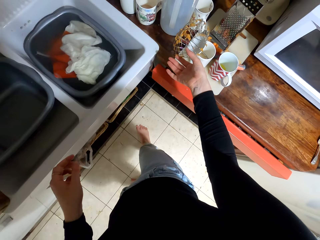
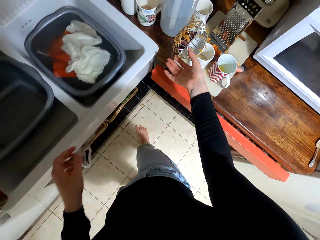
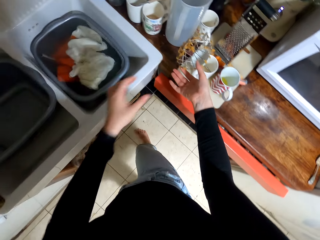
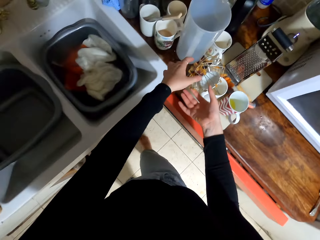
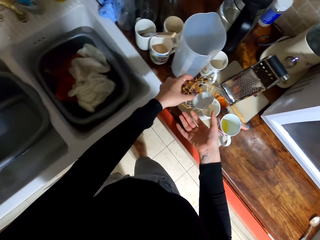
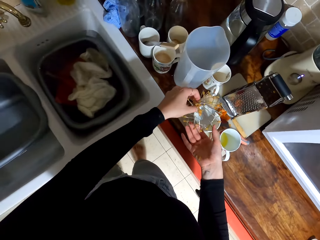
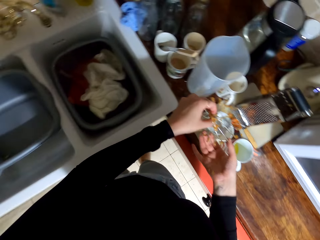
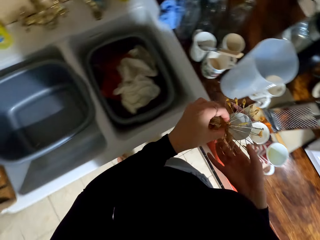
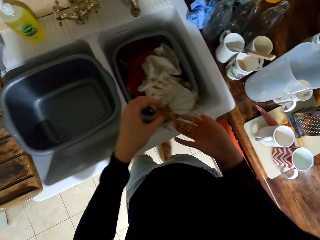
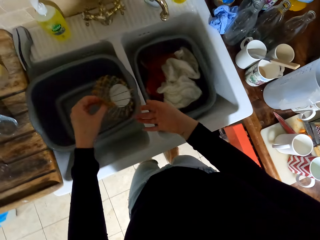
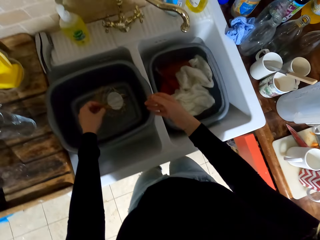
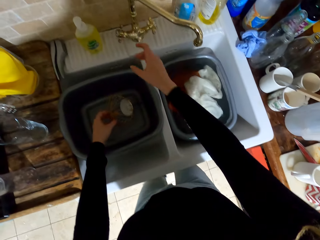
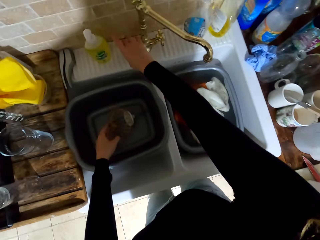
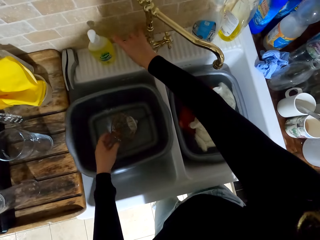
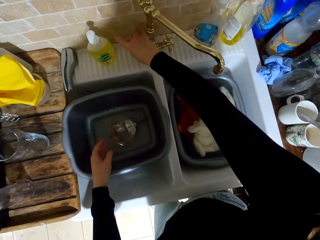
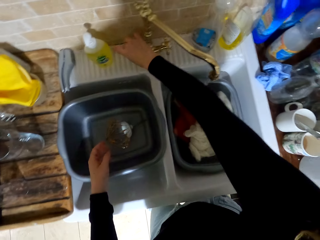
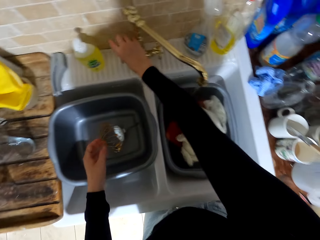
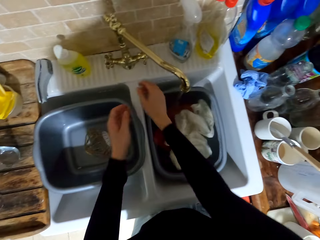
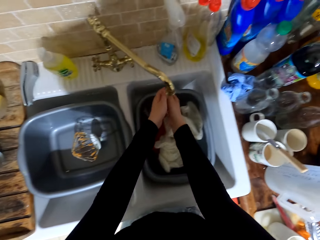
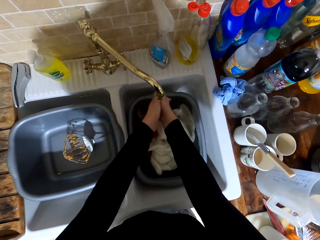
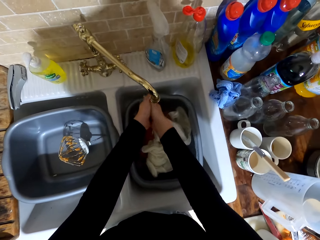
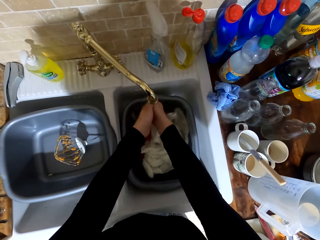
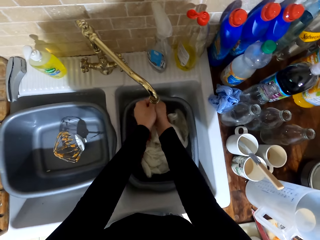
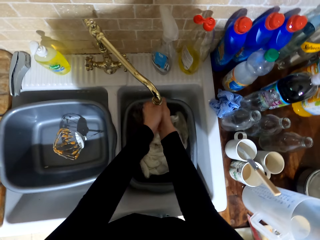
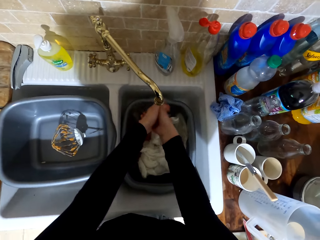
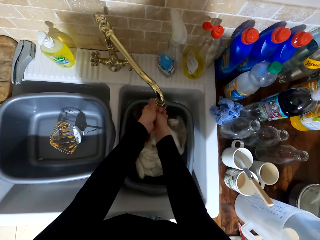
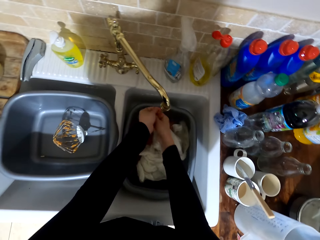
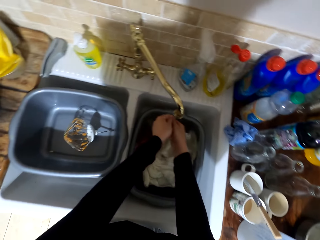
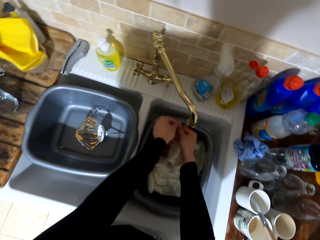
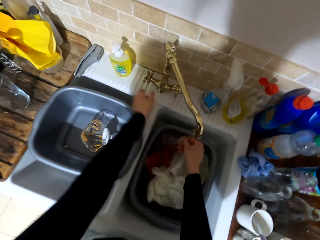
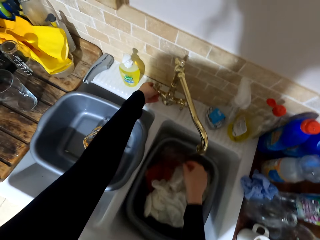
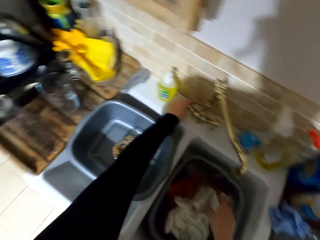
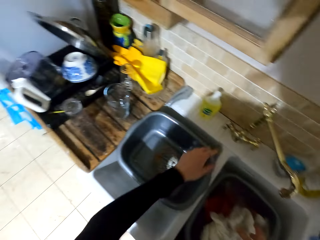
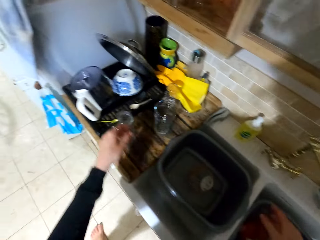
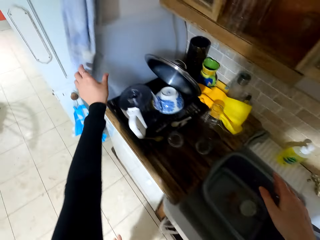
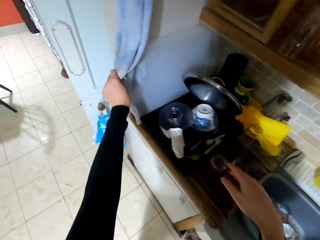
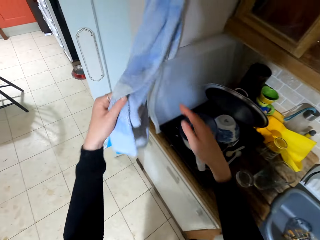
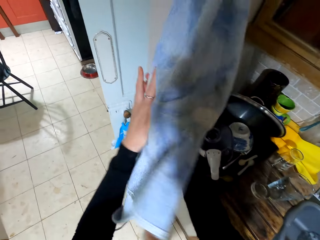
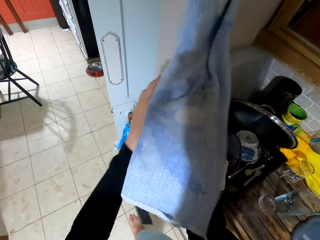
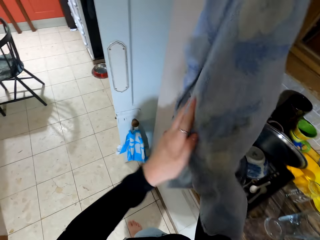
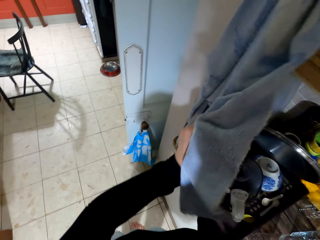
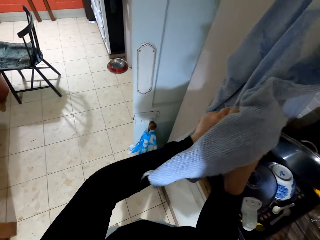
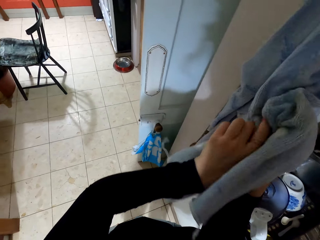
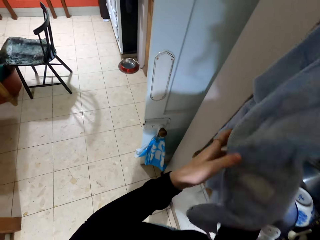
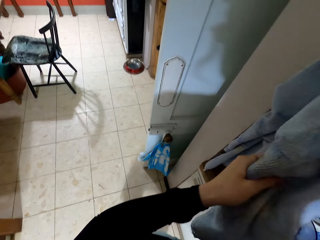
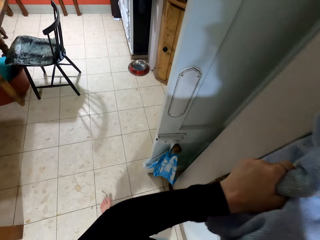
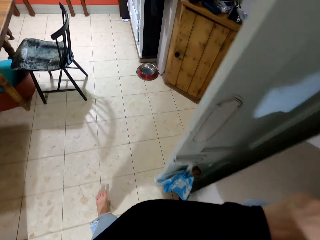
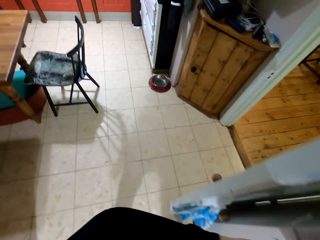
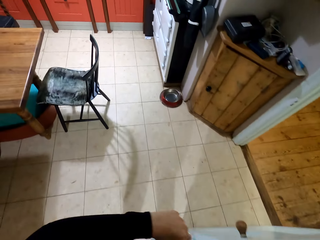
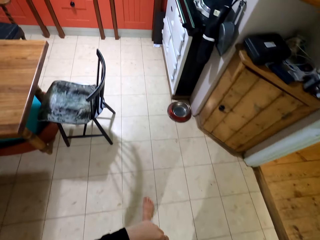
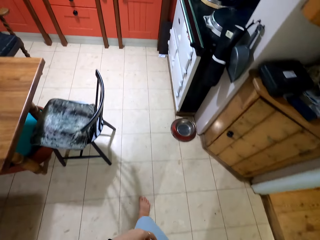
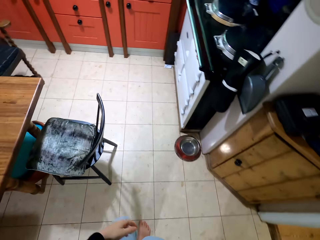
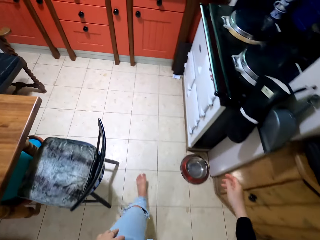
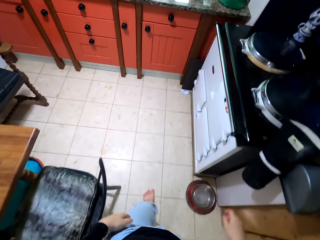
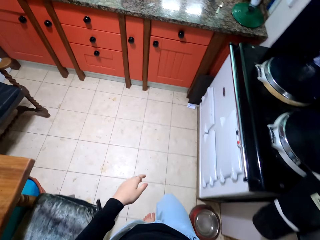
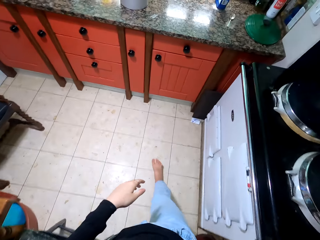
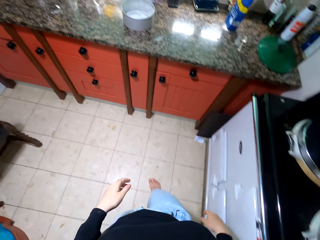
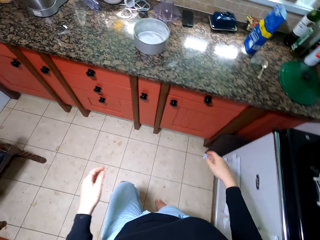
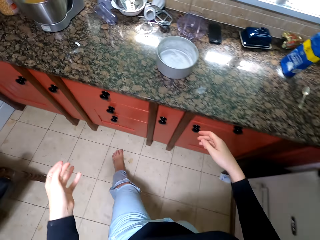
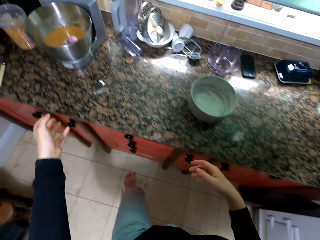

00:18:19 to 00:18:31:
The camera wearer puts the mixing device in the sink. They open the tap. They wash their hands. They close the tap. They wipe their hands with a towel. They walk towards the countertop.

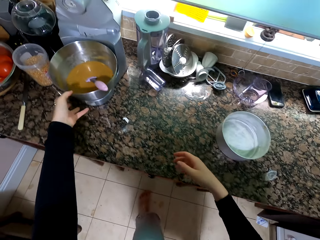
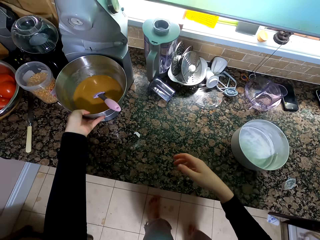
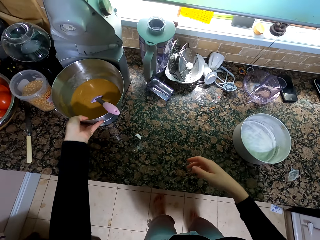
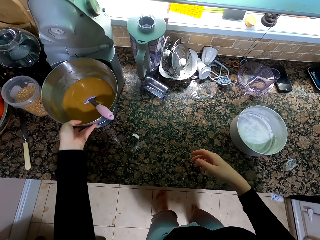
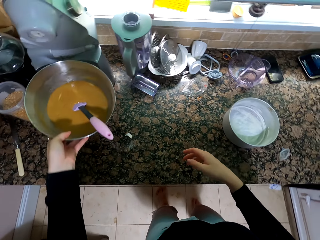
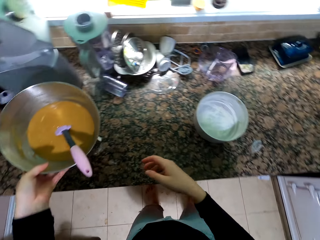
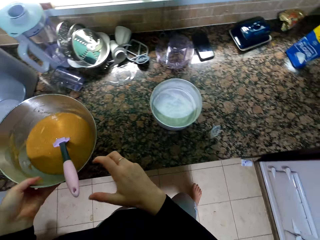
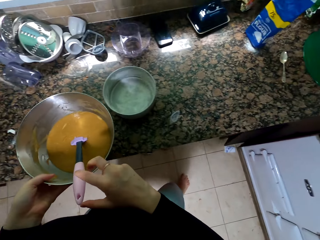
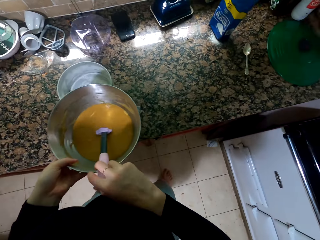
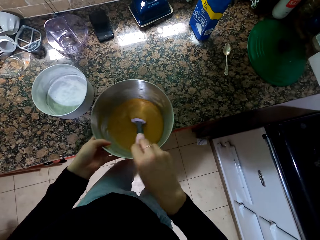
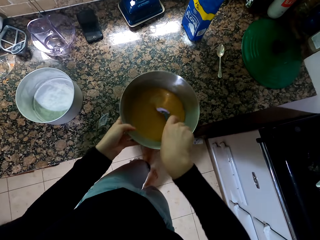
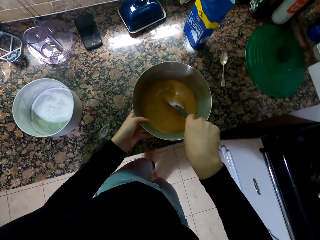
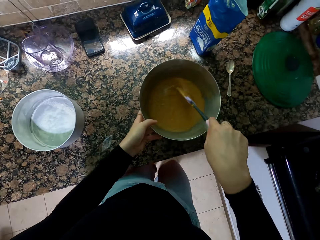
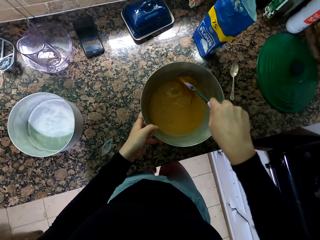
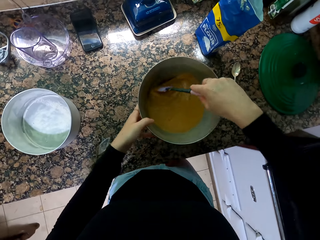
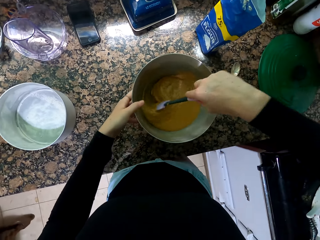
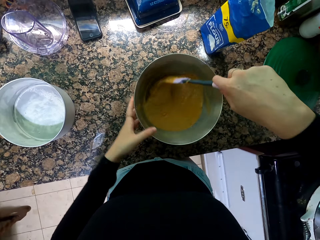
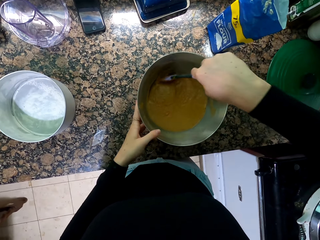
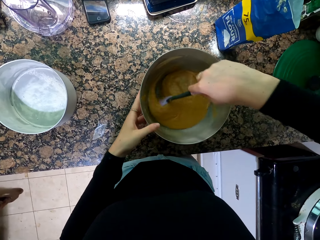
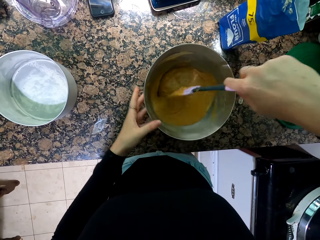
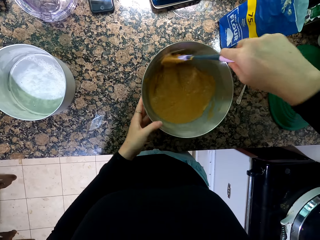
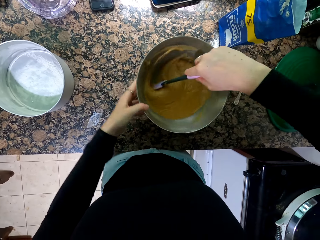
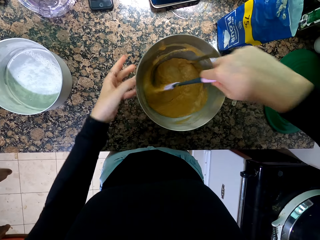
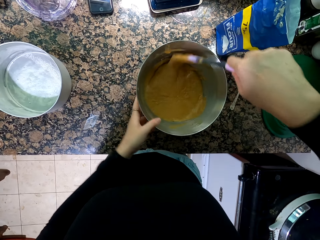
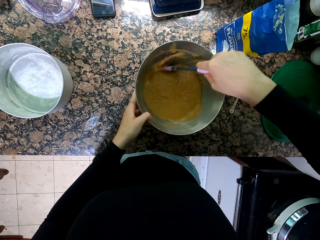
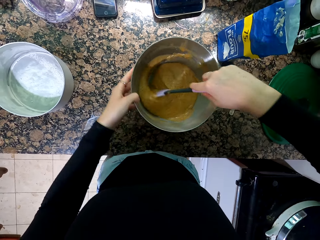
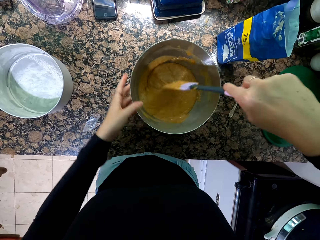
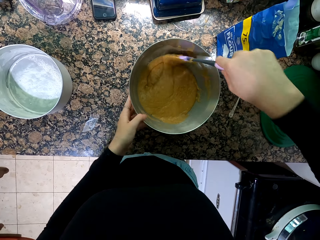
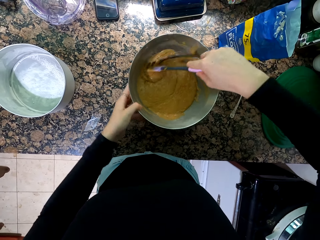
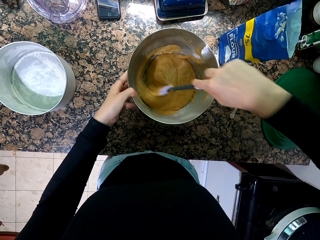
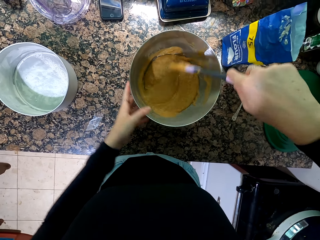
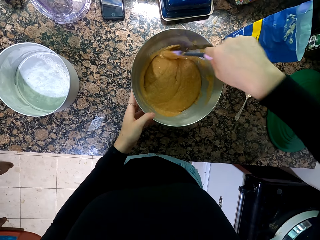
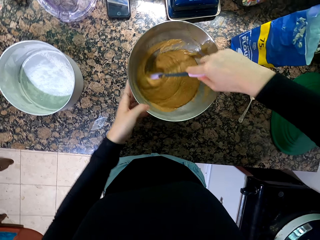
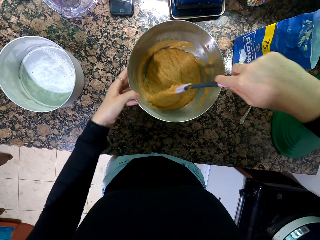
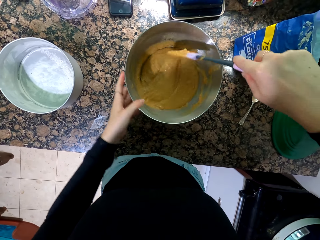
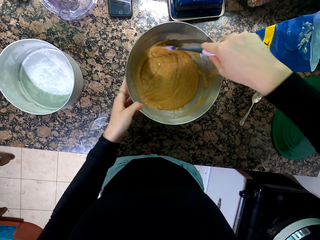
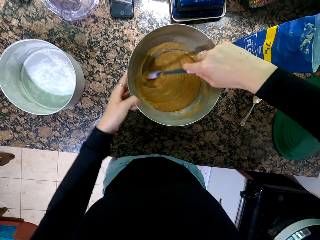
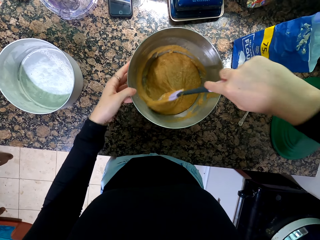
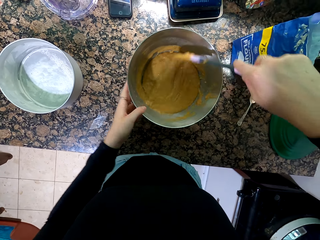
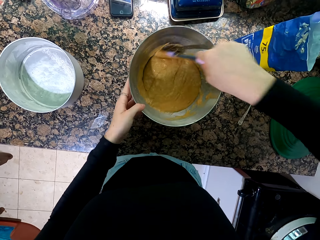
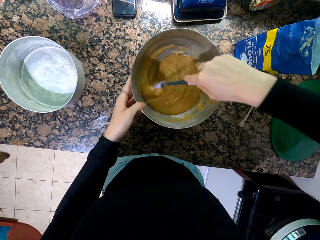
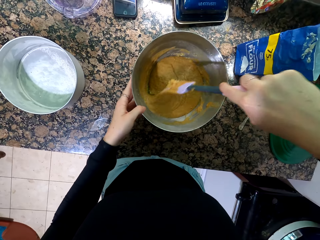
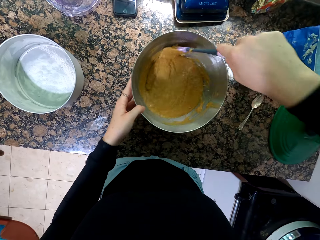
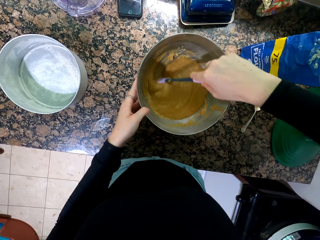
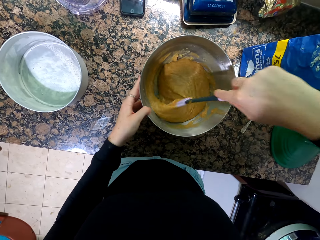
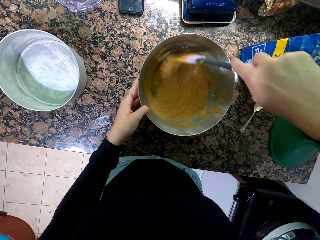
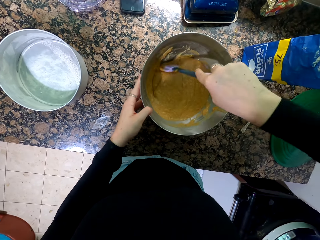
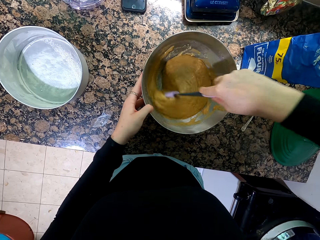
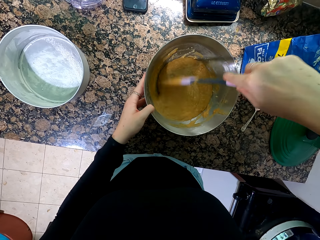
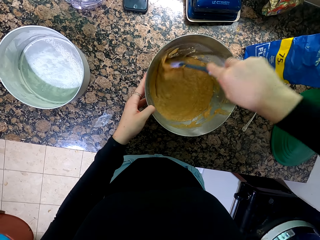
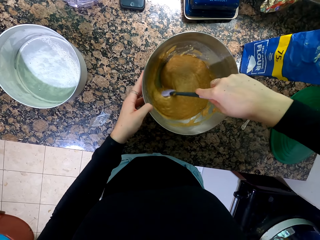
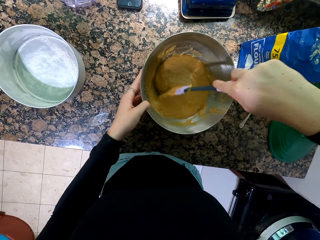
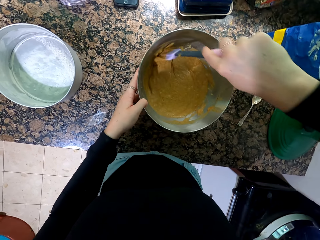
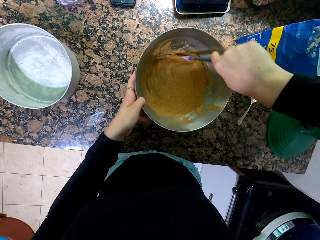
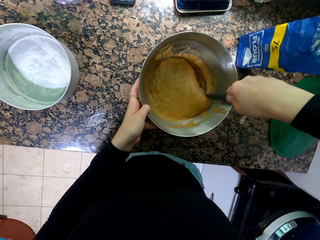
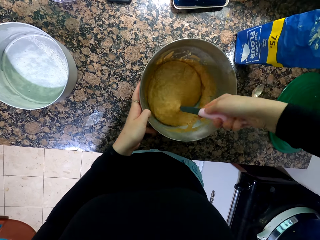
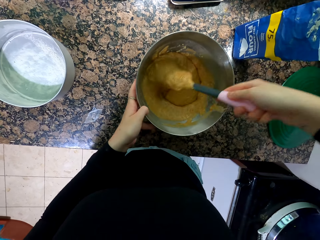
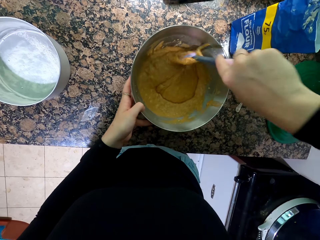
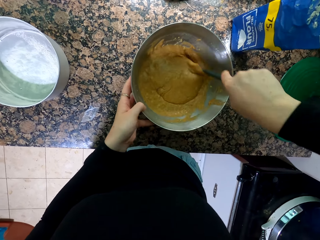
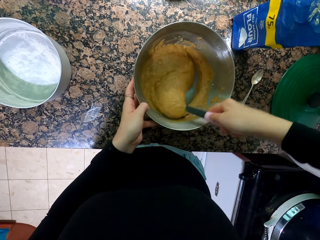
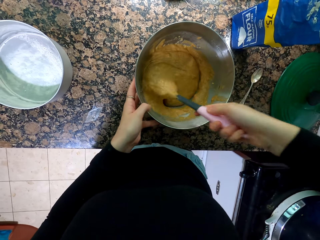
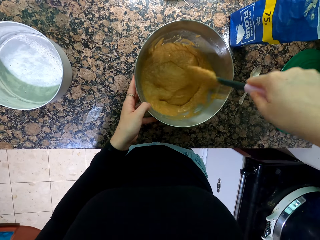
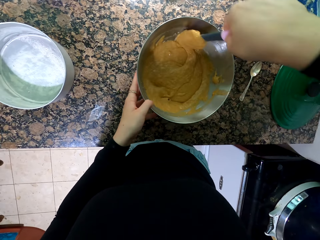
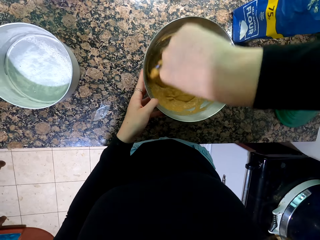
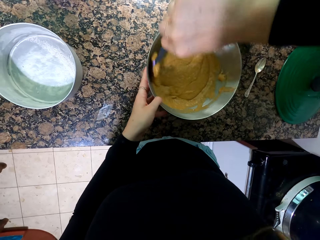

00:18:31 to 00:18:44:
The camera wearer holds the bowl. They hold the spoon. They take the mixture and mix it further using a wooden stick. They put down the bowl.
